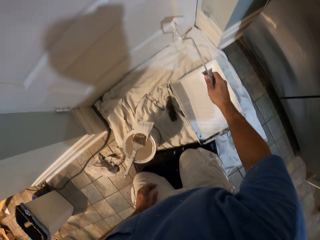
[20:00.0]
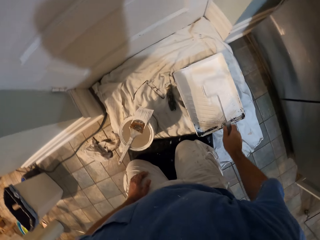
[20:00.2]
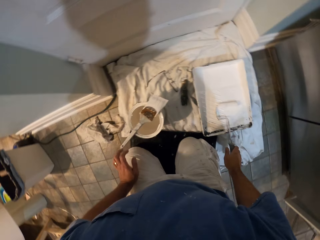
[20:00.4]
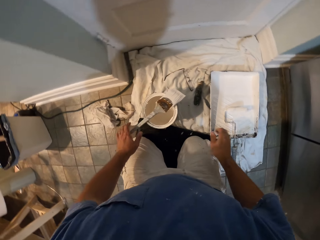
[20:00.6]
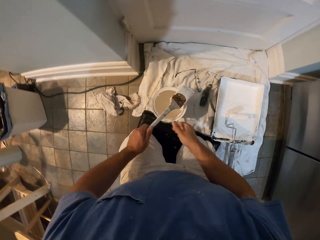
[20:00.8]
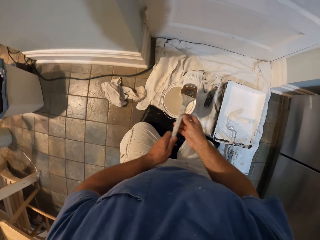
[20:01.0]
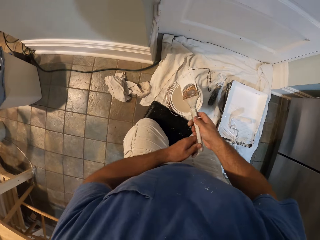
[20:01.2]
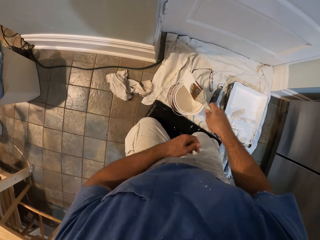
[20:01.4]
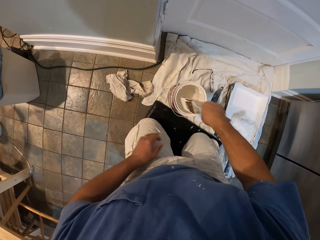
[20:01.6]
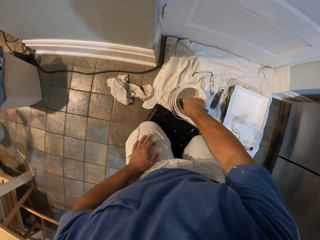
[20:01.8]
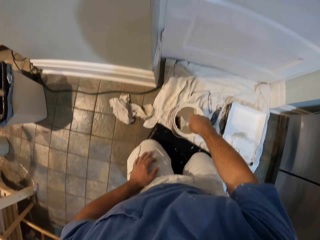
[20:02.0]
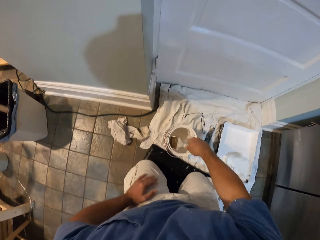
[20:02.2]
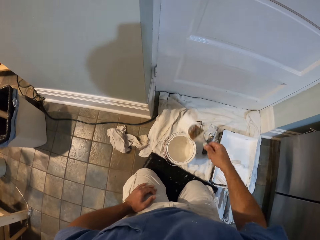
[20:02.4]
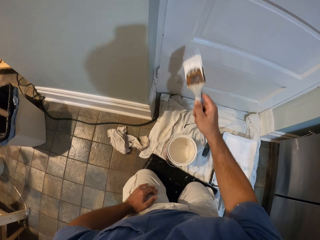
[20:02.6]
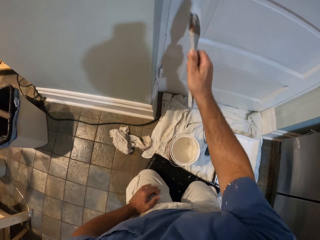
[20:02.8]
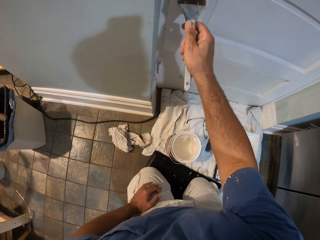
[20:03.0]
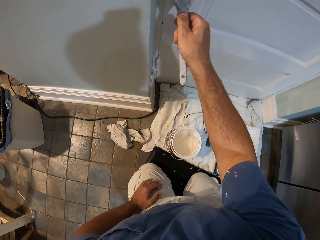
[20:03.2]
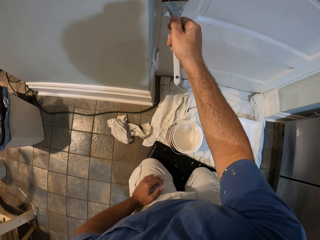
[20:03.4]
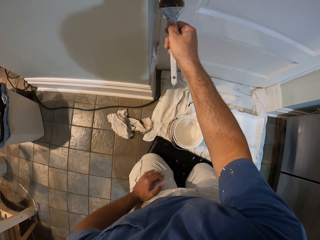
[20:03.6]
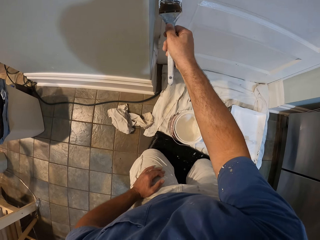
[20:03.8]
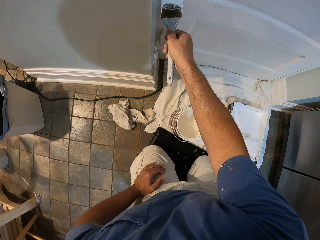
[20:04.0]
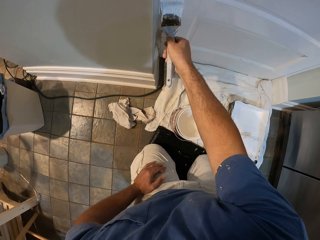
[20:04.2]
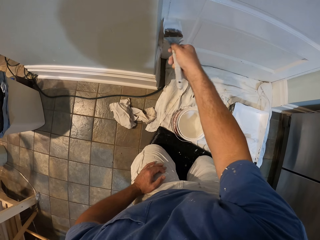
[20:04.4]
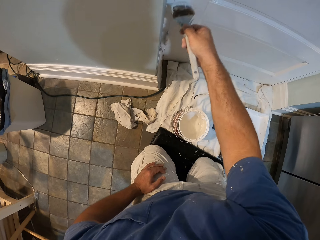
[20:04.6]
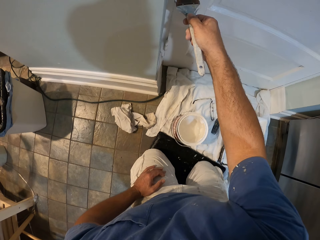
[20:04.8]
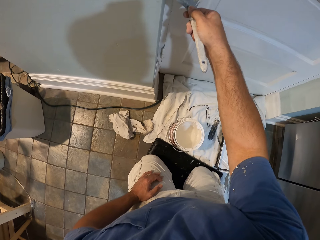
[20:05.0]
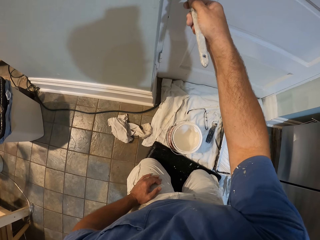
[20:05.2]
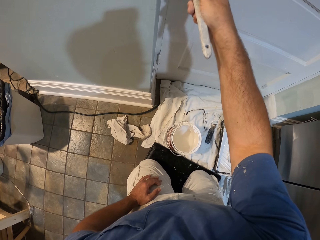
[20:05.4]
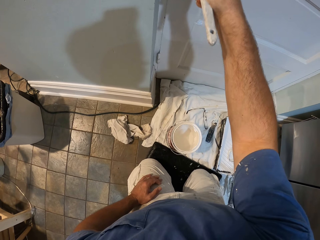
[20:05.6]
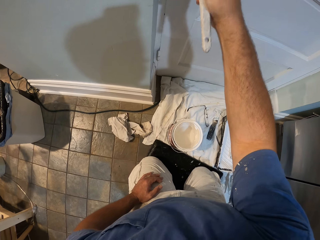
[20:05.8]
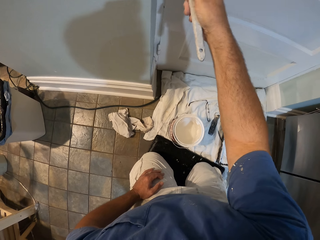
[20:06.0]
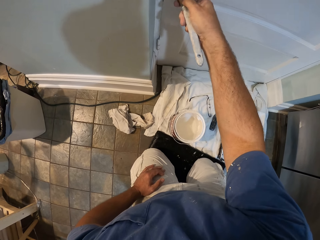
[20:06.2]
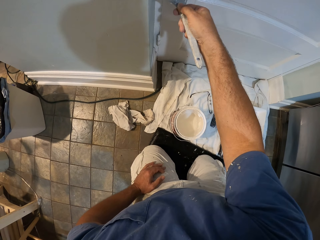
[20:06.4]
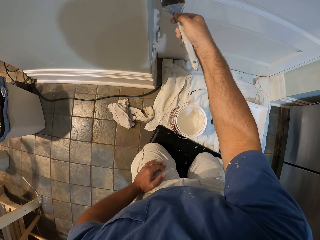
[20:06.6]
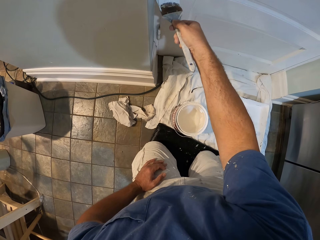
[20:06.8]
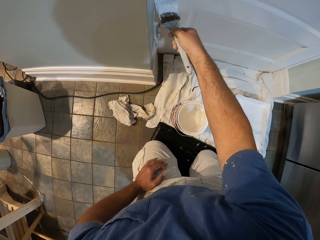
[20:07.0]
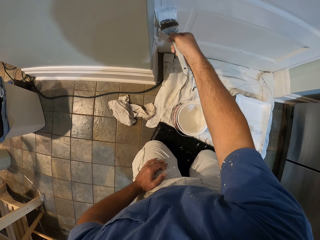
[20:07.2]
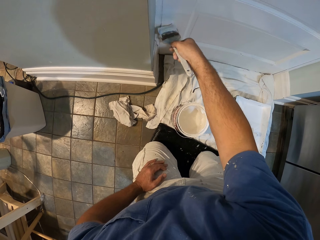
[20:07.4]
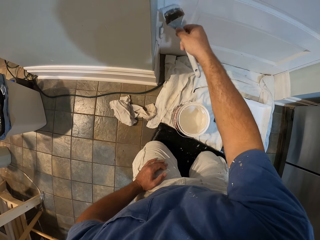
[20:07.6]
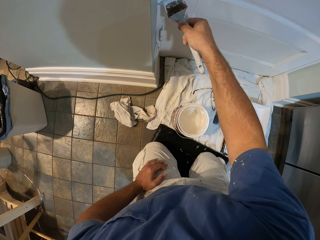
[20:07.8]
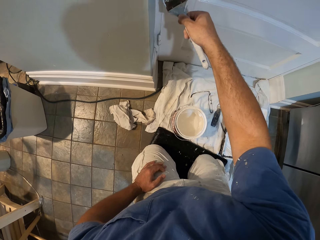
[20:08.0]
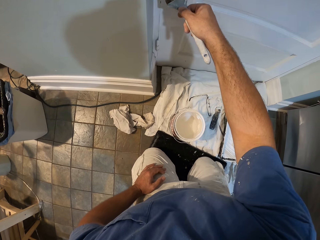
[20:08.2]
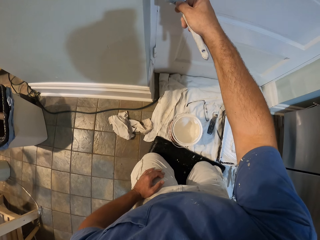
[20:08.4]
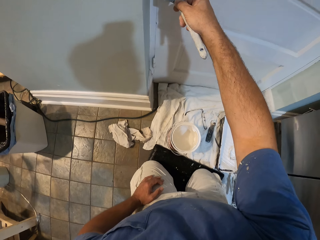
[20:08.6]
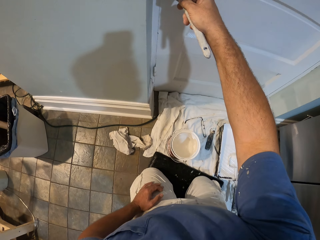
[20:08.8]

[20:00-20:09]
The camera wearer drops the paint roller on the paint container. He picks up the paint brush from the top of the paint can with his left hand. He exchanges the brush with the right hand. He takes some paint from the paint can with the paint brush. He paints the door with the paint brush.

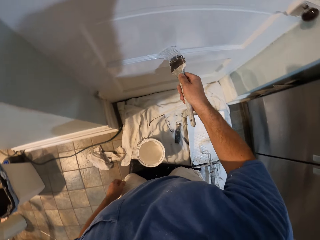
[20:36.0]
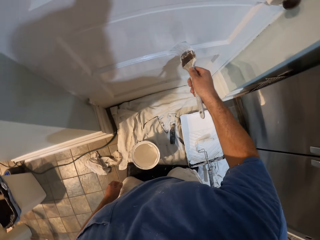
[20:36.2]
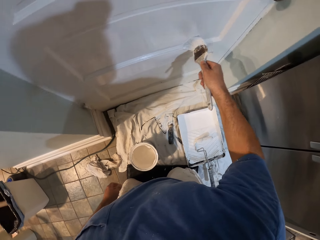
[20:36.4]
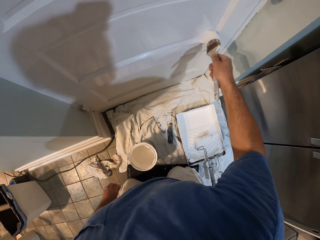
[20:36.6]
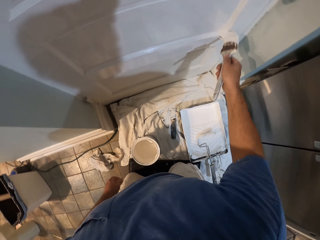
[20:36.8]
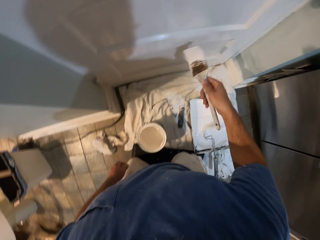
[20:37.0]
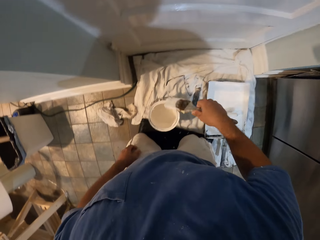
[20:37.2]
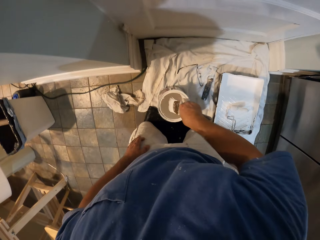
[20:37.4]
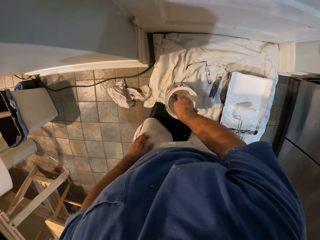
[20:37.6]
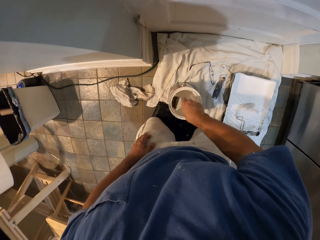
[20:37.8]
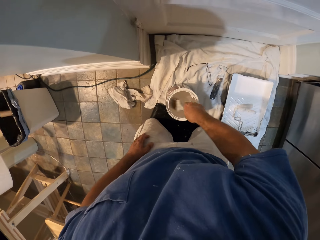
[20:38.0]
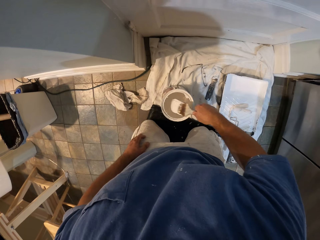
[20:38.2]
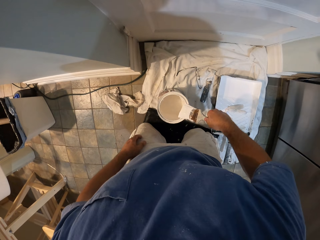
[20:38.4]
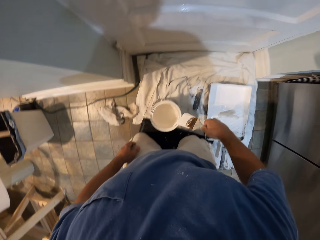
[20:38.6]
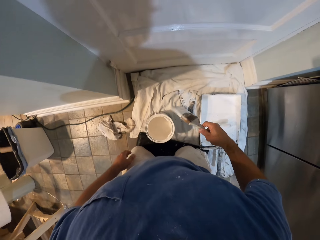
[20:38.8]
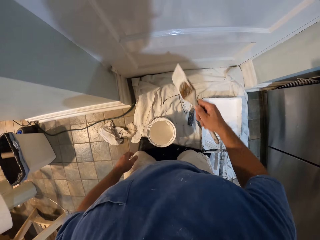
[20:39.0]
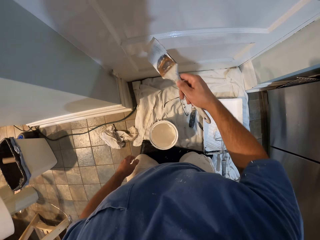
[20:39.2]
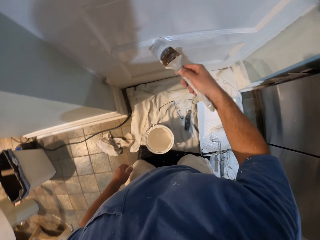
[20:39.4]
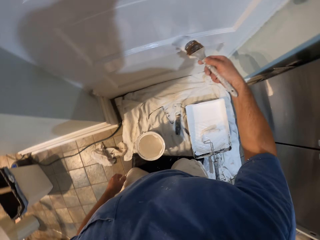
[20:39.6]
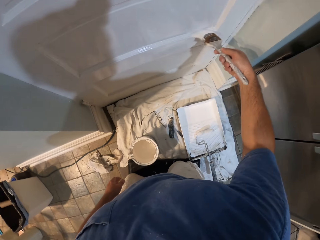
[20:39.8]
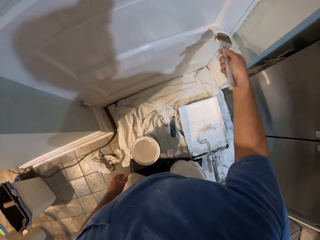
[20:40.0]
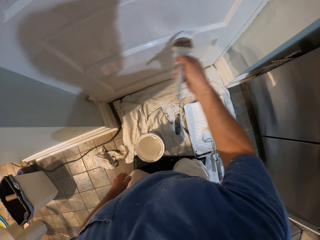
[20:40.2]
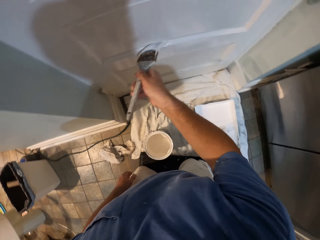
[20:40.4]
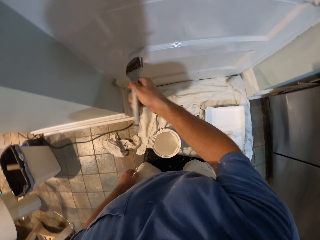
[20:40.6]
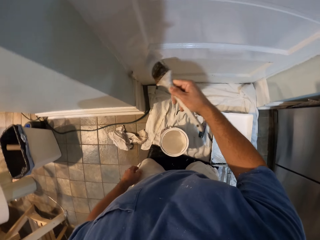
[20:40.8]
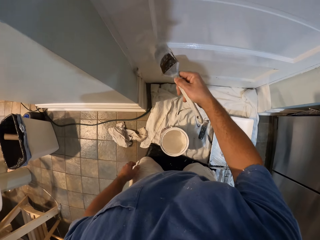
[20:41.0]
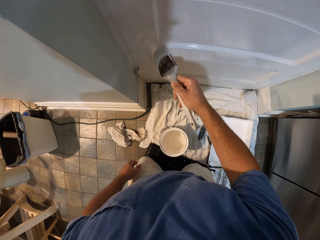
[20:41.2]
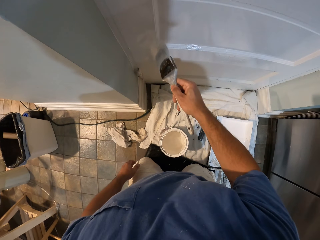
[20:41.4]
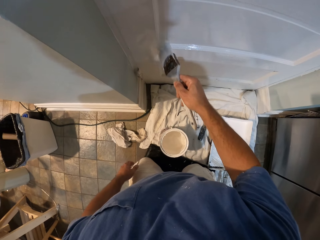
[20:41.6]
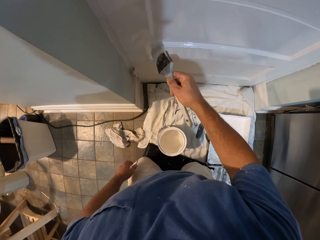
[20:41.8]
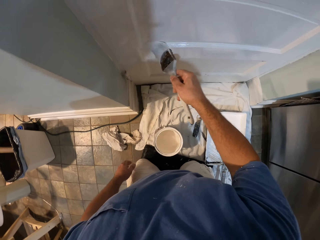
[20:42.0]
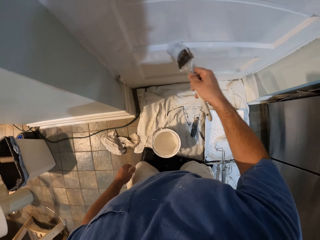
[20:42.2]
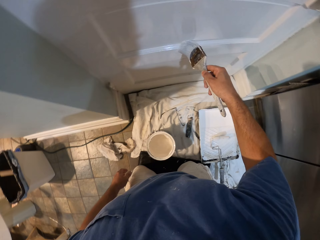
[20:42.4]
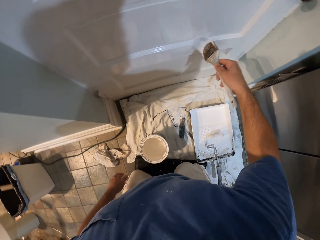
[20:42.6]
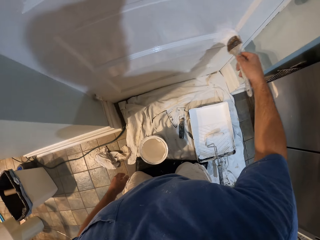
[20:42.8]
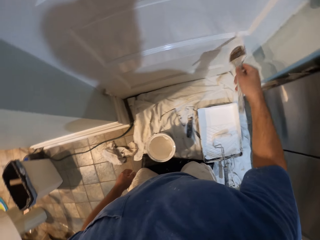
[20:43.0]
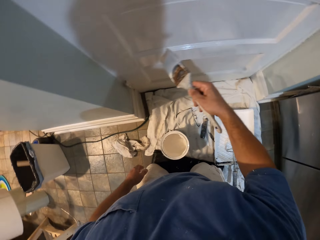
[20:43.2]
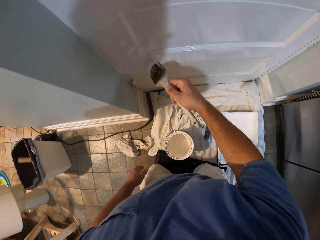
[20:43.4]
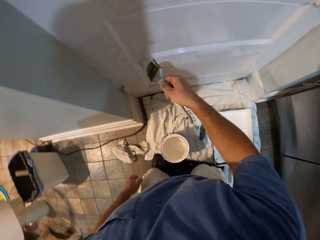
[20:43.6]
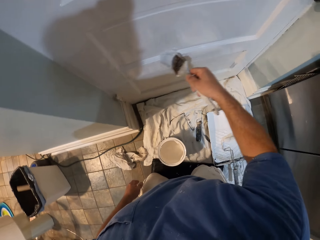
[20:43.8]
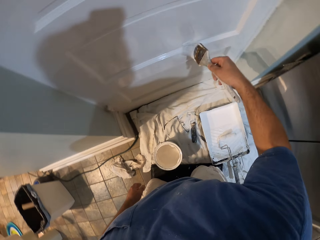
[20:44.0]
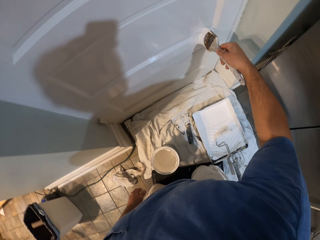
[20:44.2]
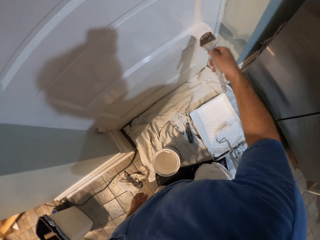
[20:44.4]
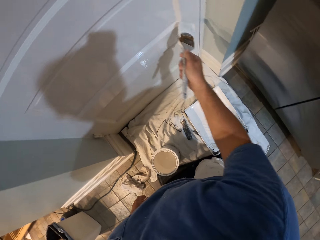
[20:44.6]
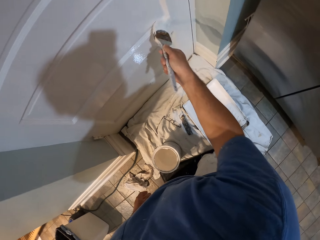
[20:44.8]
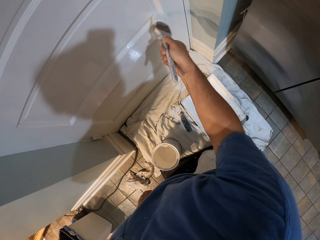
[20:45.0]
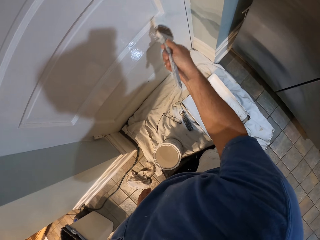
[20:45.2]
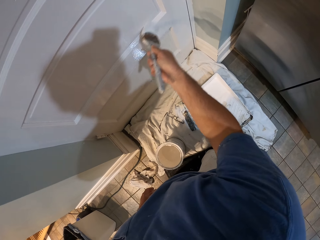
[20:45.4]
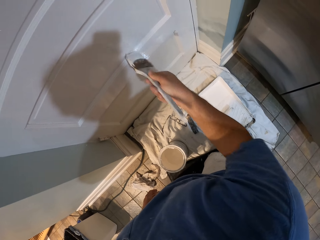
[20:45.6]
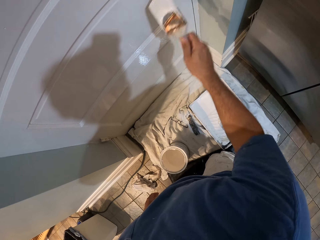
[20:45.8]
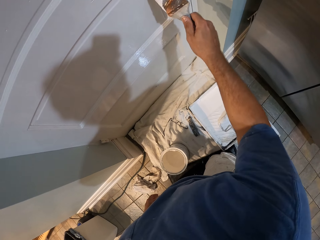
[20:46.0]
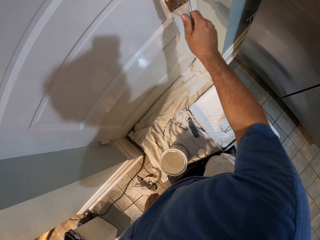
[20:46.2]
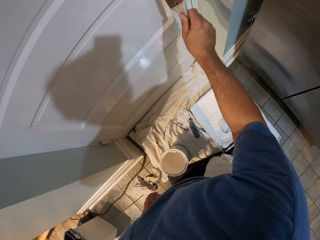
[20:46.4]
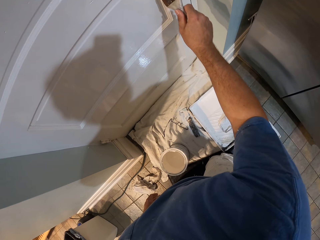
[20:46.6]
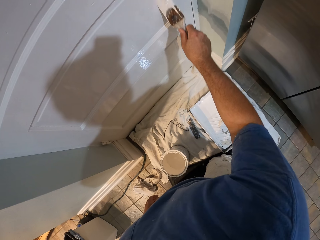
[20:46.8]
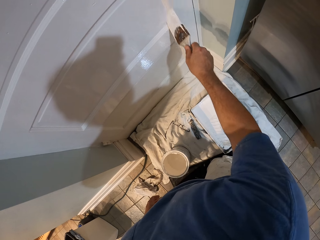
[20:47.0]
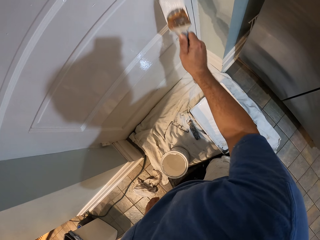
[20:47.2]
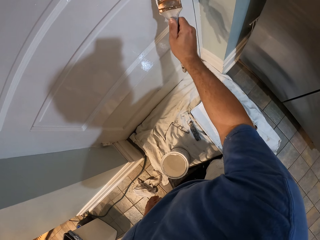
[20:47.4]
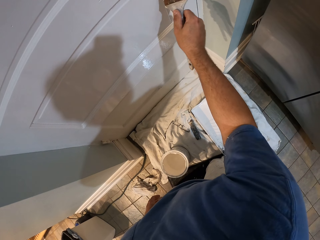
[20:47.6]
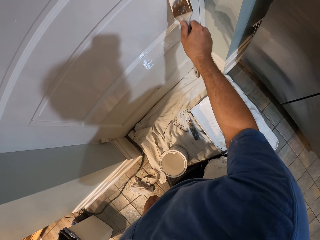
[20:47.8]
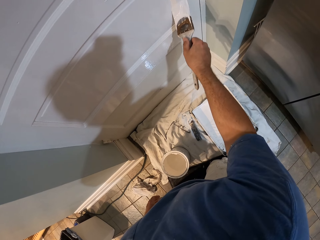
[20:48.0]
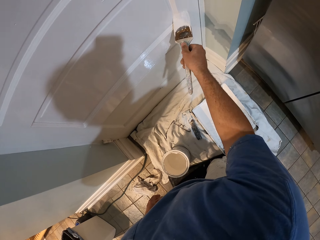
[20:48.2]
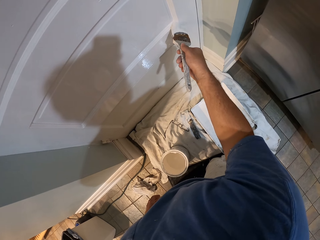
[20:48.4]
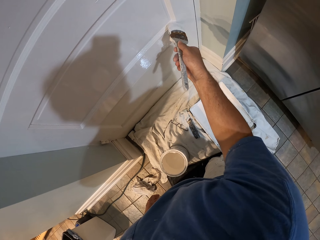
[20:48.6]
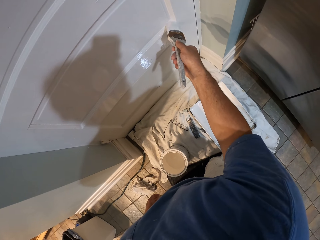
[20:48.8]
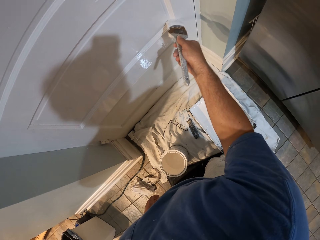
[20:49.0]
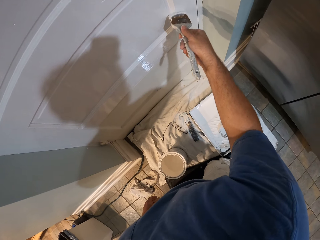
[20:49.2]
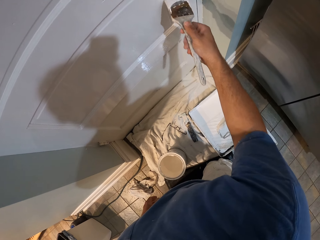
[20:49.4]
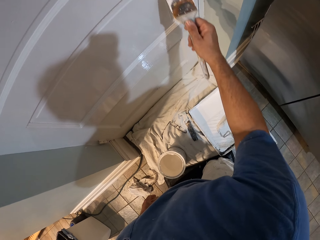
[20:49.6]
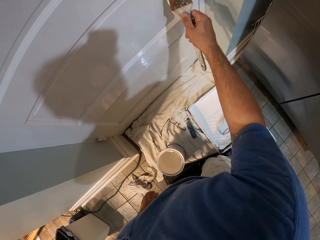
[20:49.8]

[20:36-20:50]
The camera wearer takes some paint from the paint can with the paint brush. They rinse the paint on the brush on top of the container. They paint the door with the paint brush.
